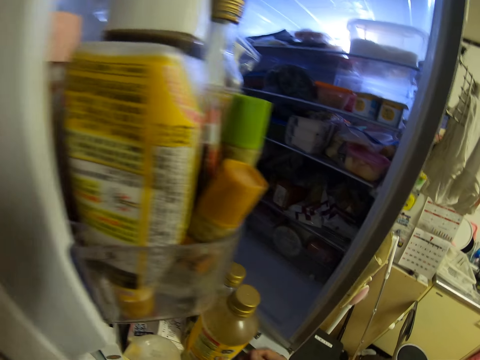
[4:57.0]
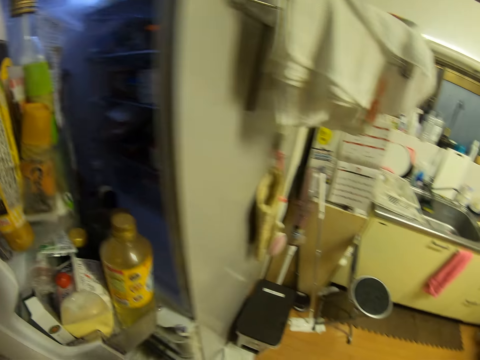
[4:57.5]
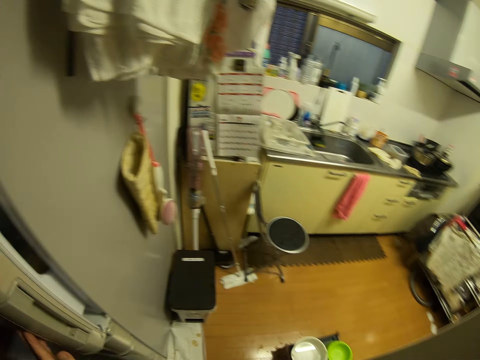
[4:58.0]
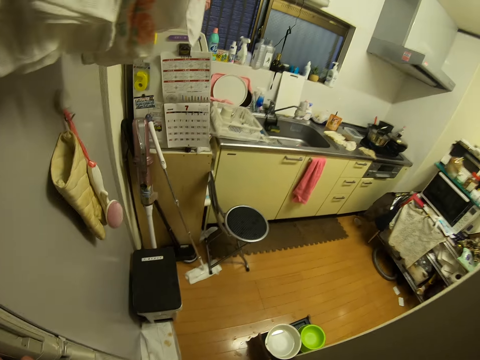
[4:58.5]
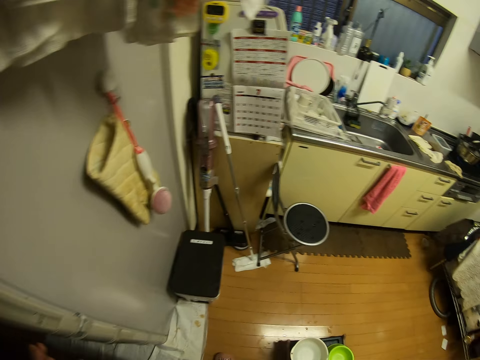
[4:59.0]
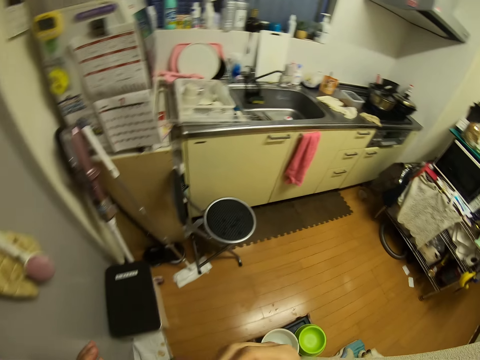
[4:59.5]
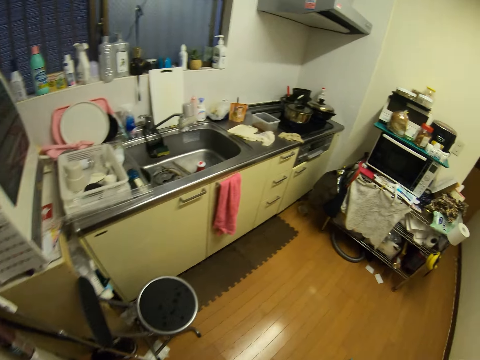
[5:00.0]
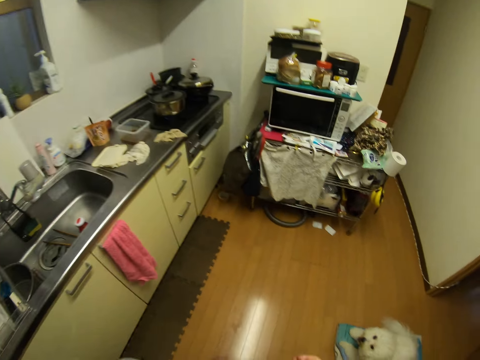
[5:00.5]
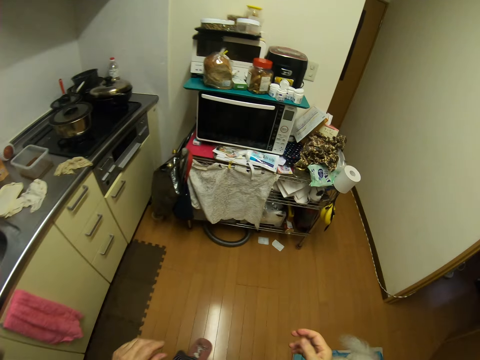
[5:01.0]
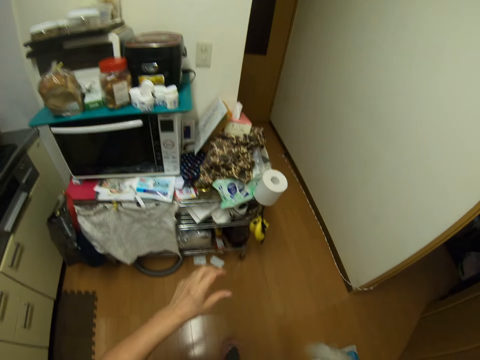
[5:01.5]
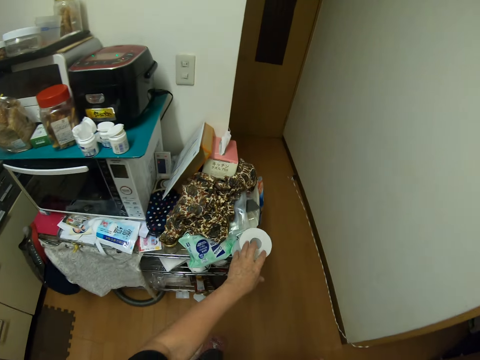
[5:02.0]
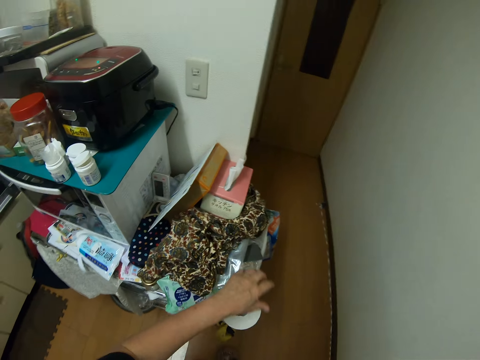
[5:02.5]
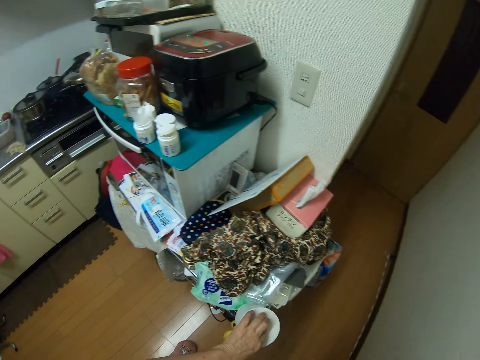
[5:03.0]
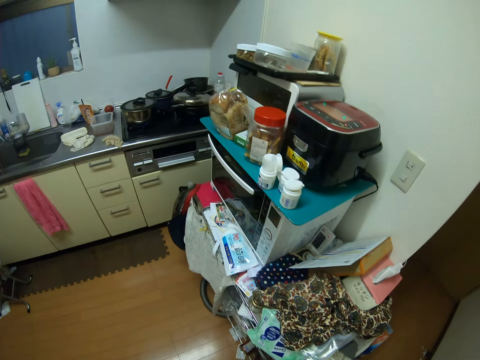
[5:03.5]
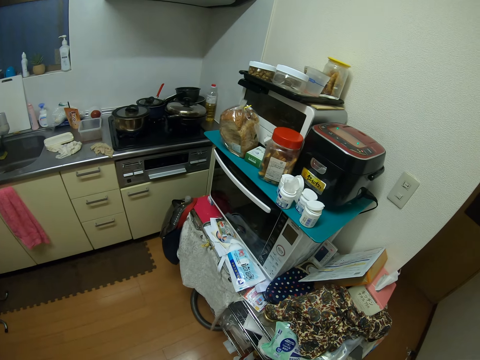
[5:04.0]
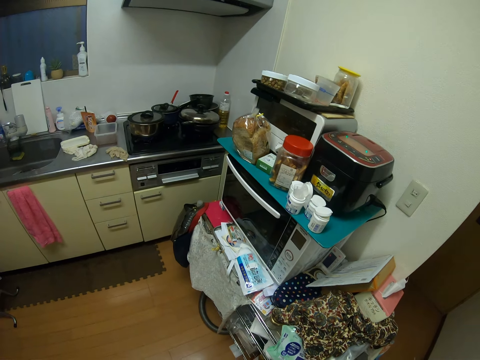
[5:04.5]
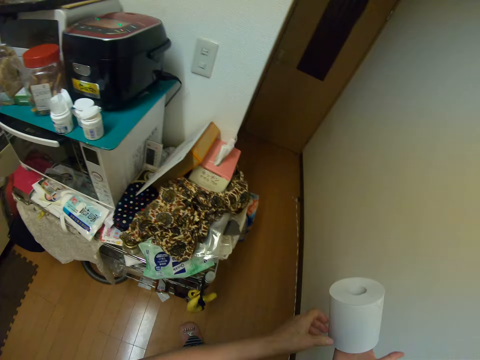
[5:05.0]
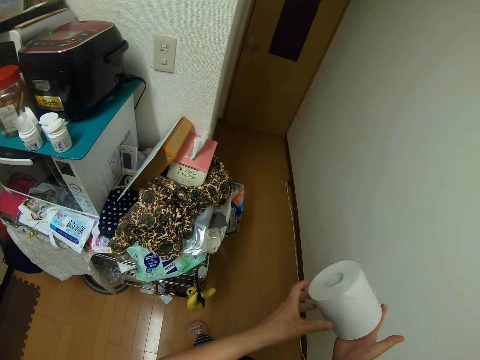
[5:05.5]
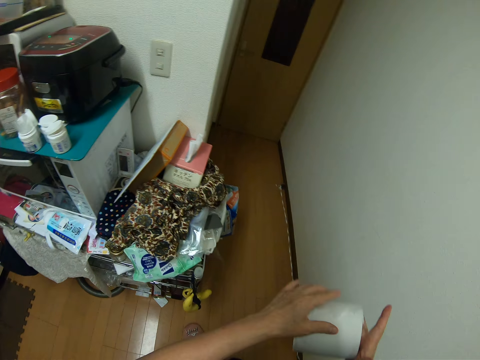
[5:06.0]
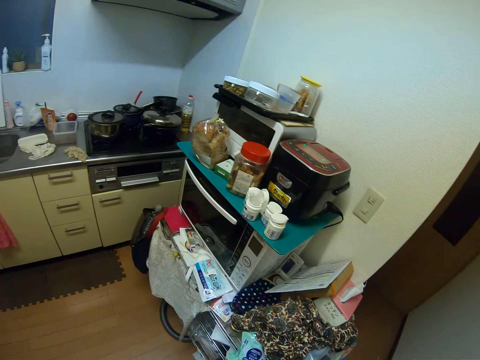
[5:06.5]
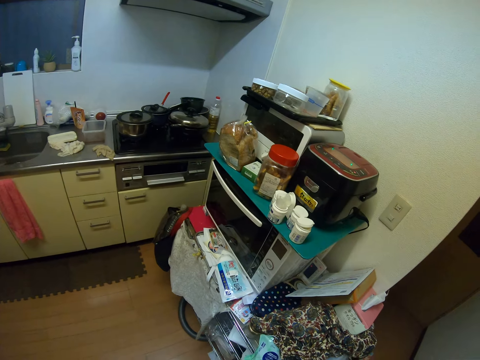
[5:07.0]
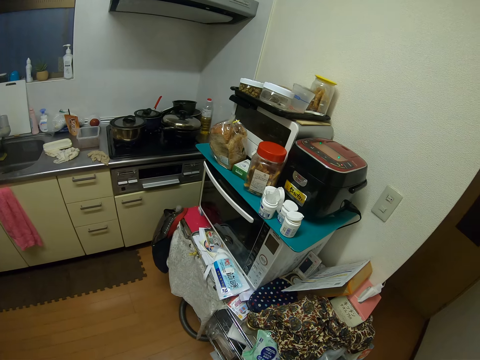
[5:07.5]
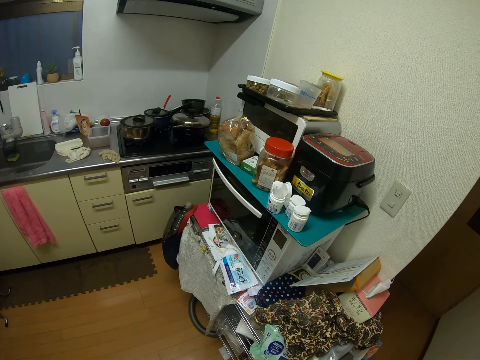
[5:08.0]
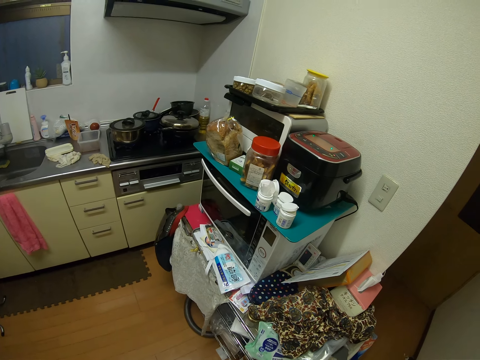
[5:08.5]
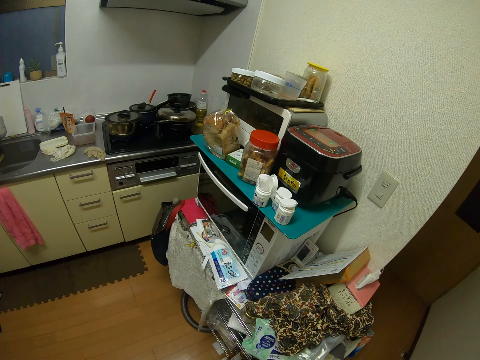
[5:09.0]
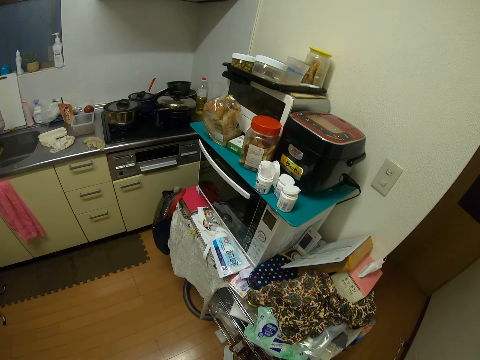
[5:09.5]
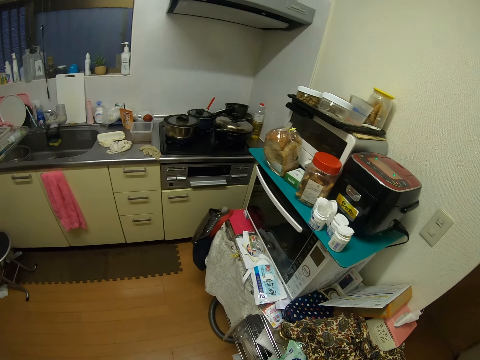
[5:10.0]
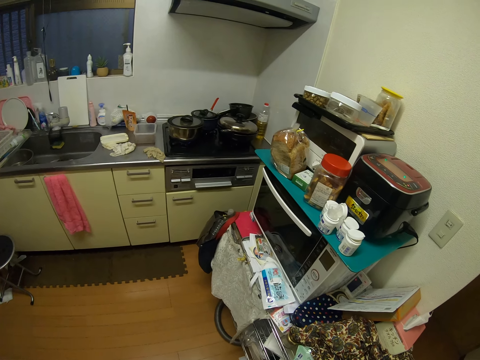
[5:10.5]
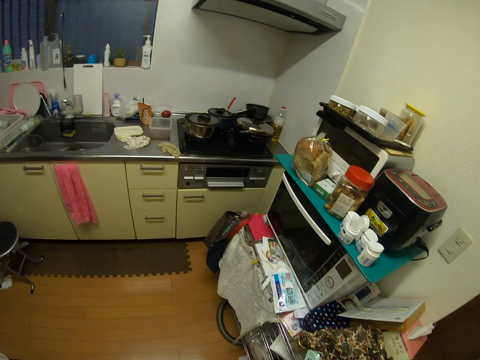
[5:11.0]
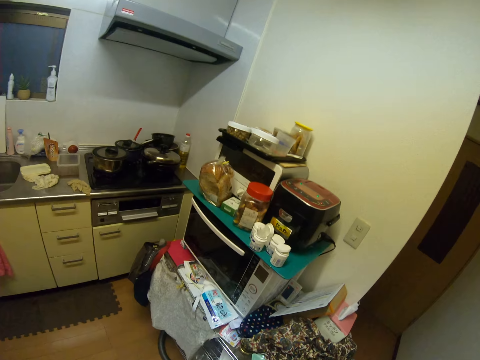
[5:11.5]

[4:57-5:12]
The camera wearer closes the fridge. They walk towards a shelf. They pick up a toilet roll or tissue paper from the shelf. They stare at the tissue paper.

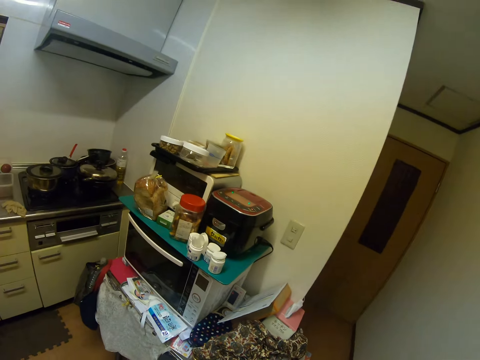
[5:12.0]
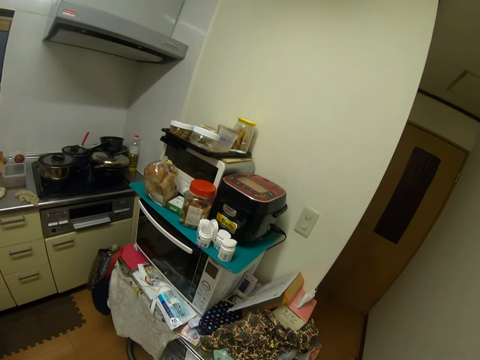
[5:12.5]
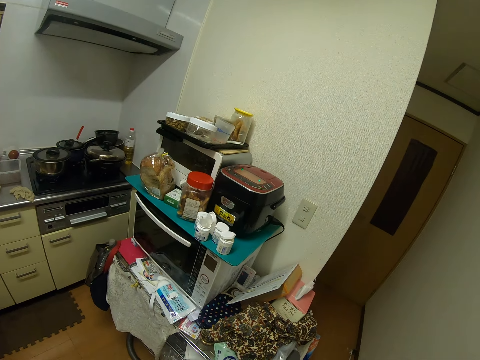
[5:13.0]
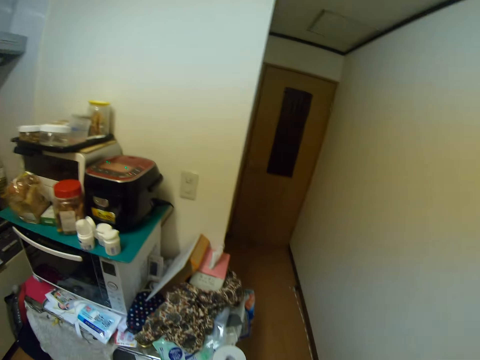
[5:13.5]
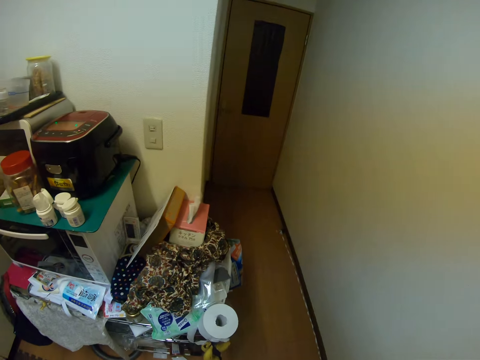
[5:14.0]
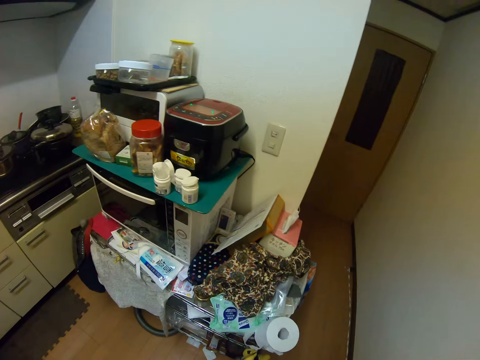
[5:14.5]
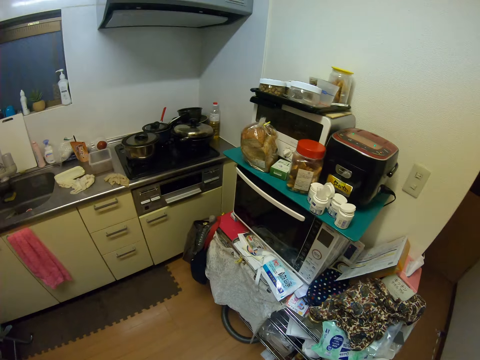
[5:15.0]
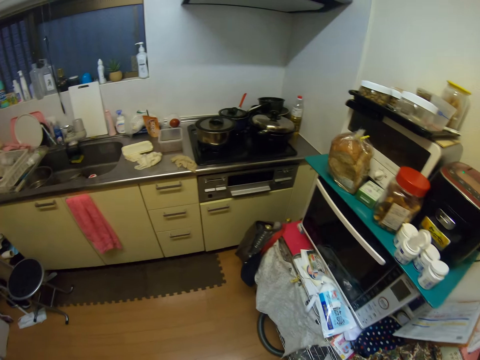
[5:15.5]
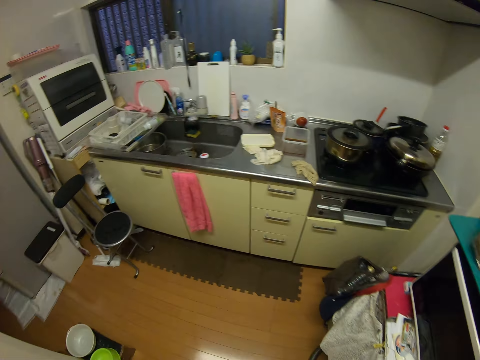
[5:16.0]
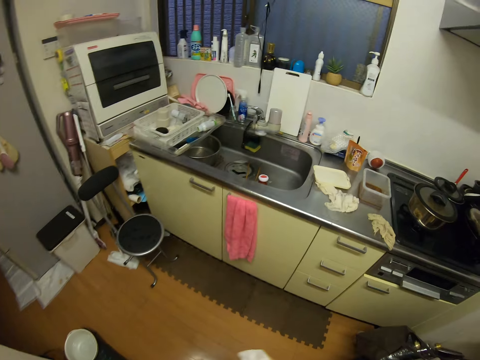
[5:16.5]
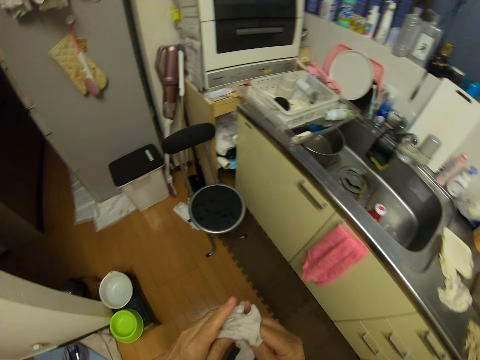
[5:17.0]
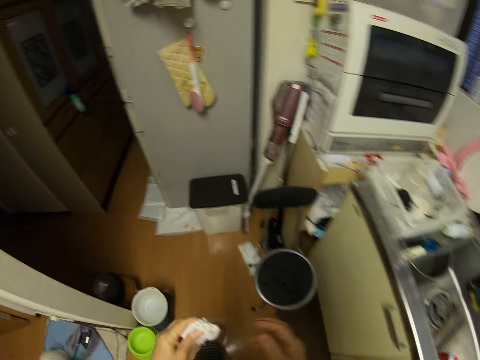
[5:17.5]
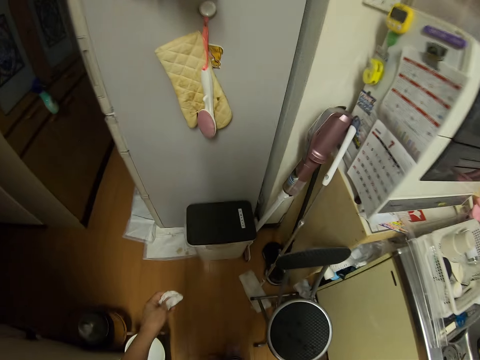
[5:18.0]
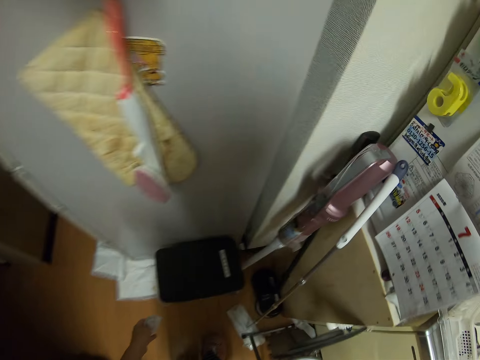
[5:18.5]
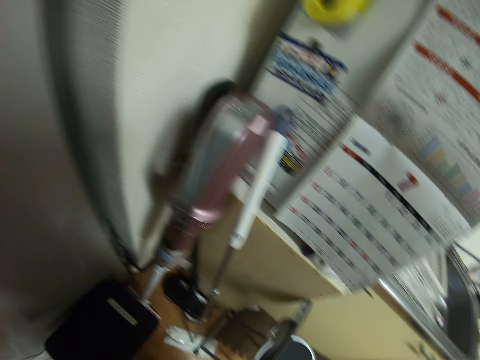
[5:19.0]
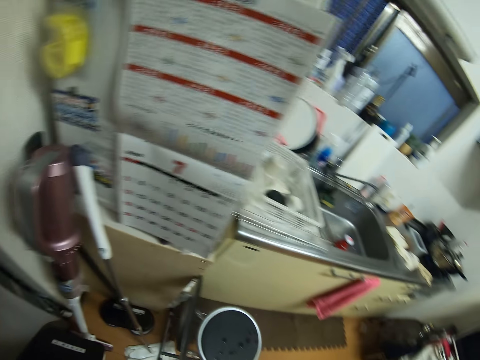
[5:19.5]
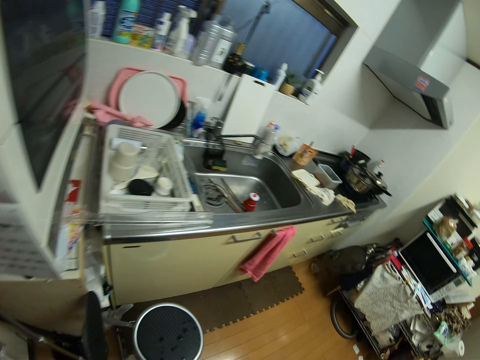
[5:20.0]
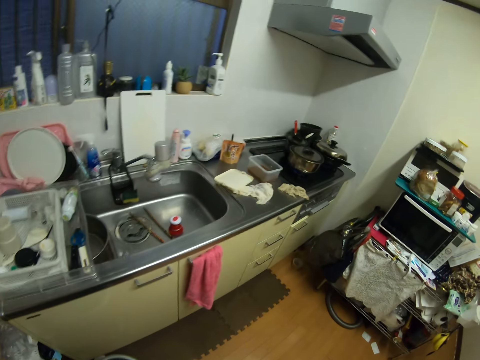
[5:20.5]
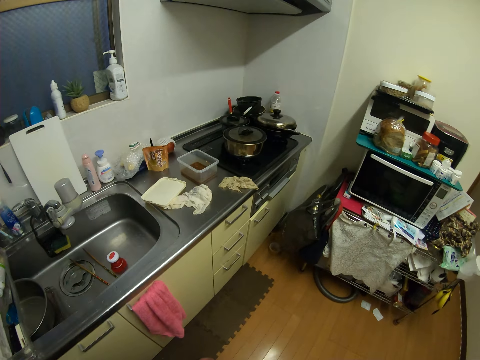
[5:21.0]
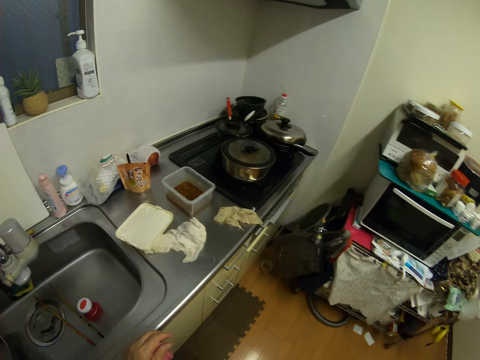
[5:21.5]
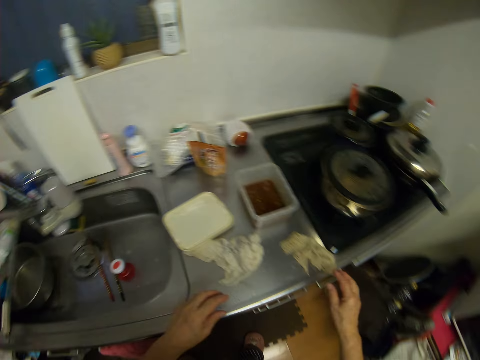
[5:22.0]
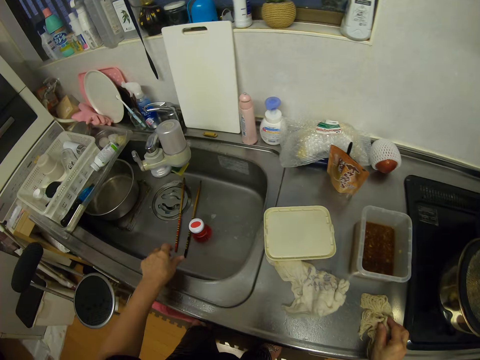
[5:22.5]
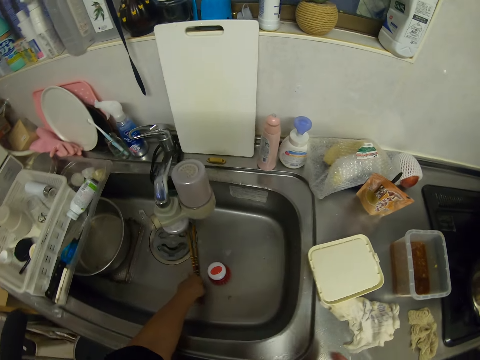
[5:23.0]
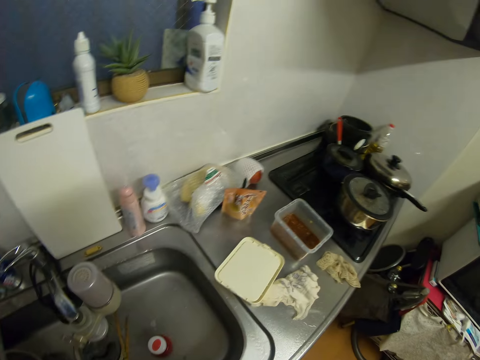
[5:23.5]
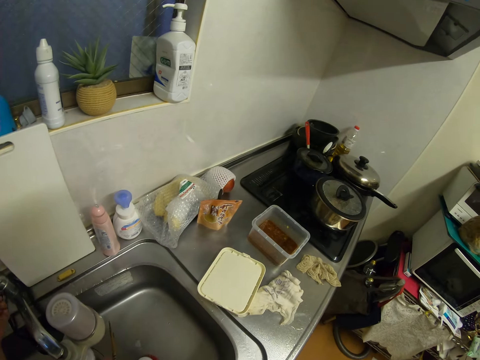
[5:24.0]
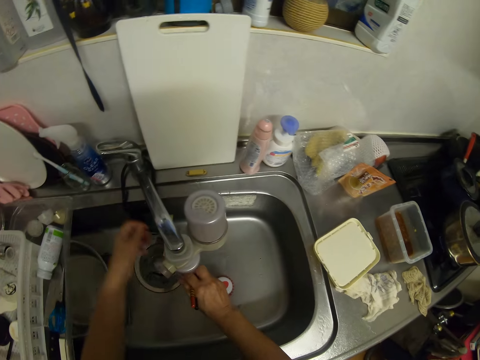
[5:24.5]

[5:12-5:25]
The camera wearer looks around. They walk towards a dust bin. They walk towards the kitchen sink. They pick up the chopsticks from the kitchen sink. They turn on the tap on the kitchen sink.
